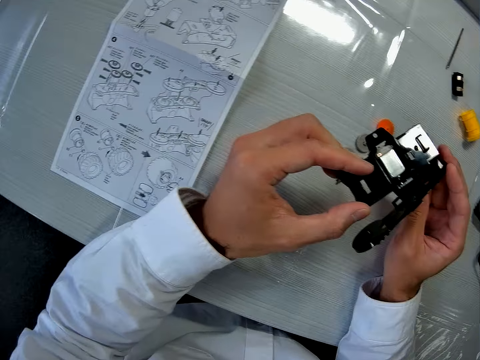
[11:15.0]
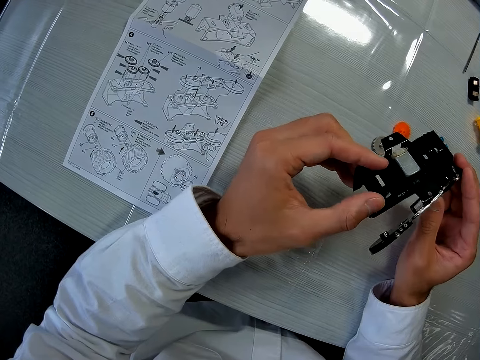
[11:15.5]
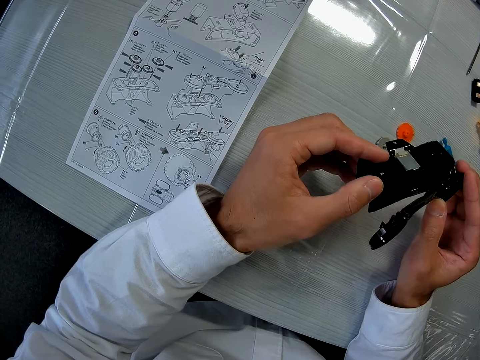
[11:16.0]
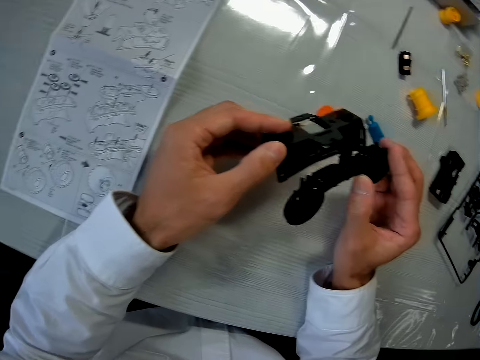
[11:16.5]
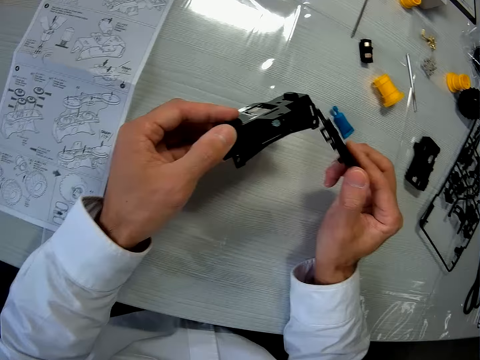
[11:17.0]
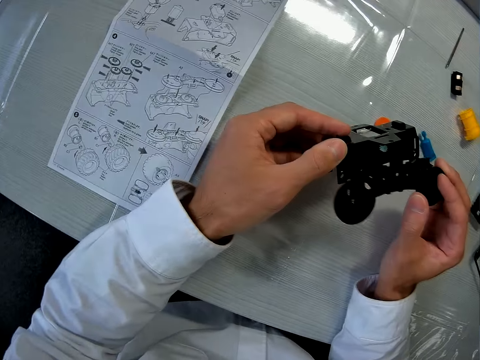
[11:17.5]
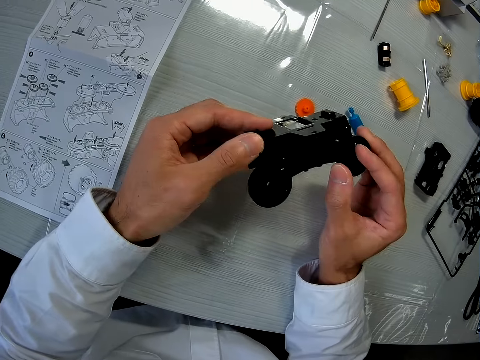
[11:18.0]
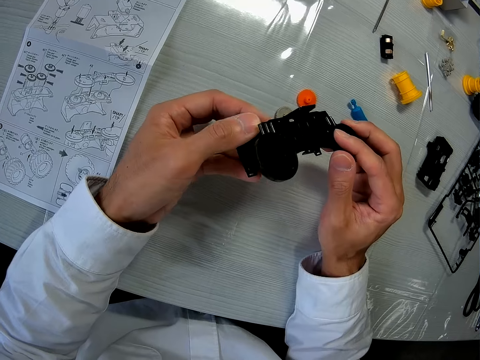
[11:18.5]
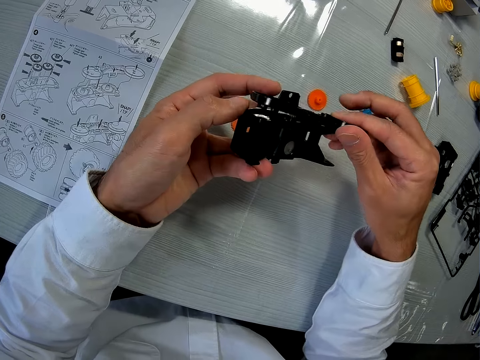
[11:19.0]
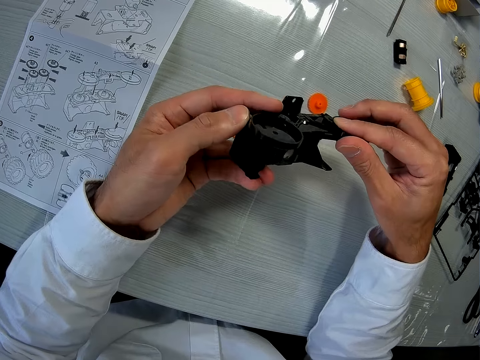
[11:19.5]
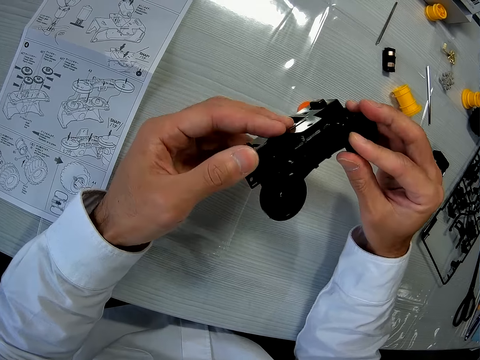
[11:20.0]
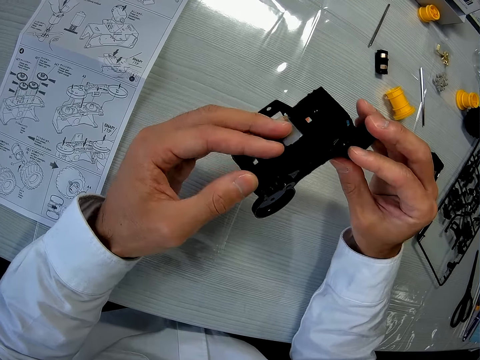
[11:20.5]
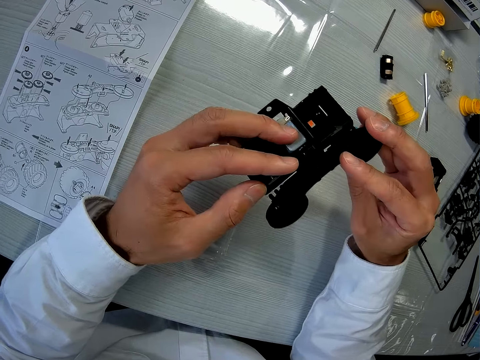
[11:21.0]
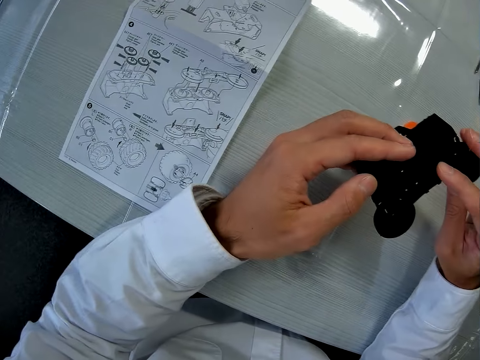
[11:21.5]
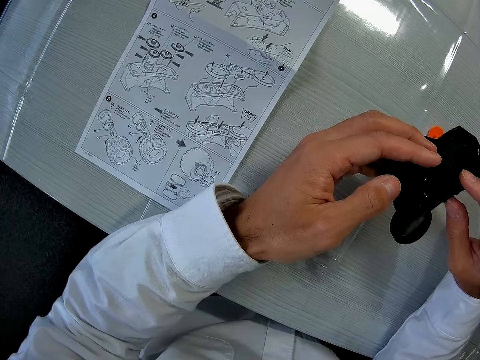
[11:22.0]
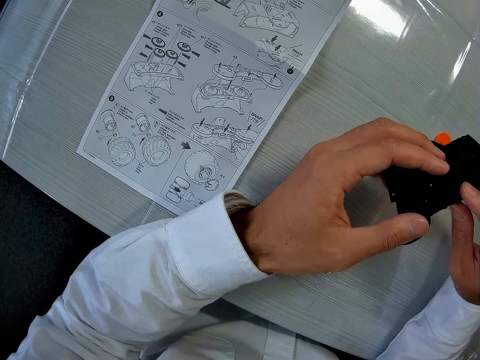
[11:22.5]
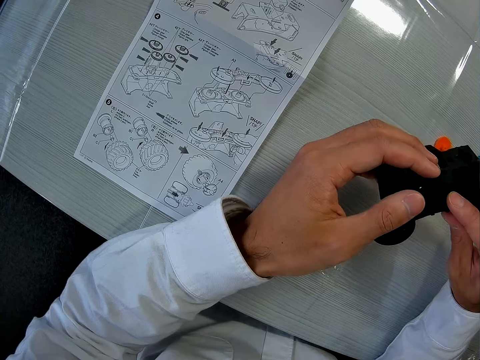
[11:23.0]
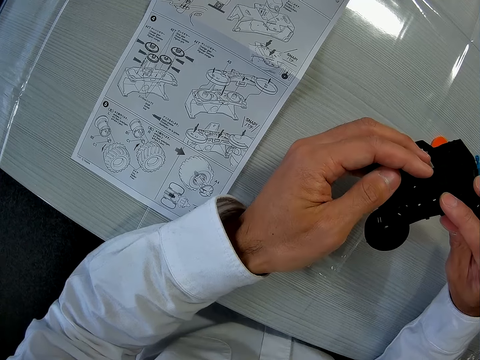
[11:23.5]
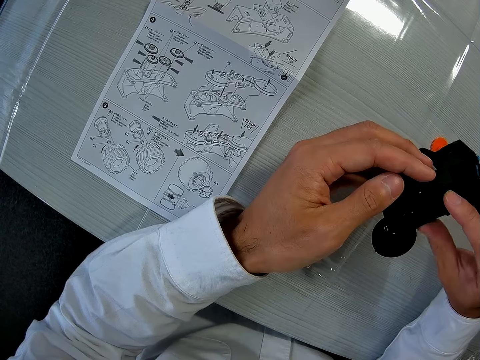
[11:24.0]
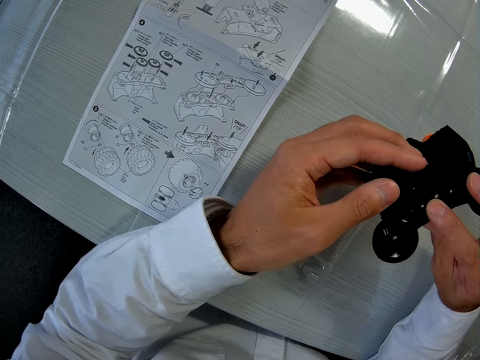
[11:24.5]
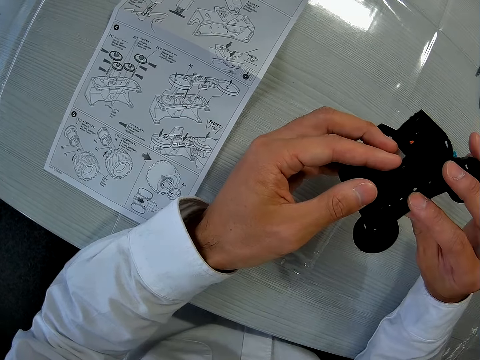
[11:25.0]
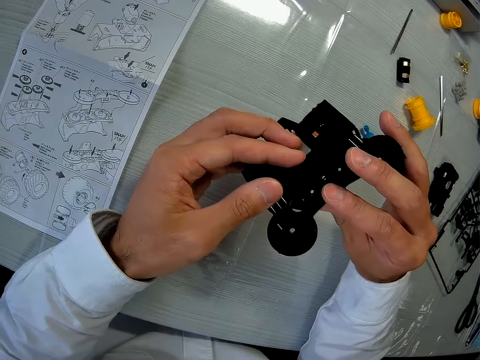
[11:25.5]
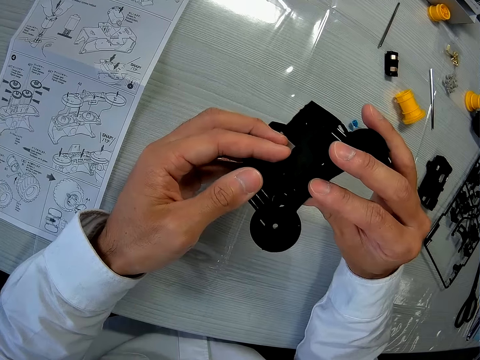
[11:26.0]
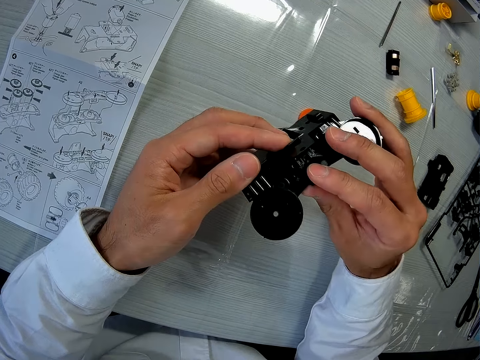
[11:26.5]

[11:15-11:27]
The camera wearer looks at the paper on the table. He puts the parts of the toy car on his hands together. He looks at the plastic models in his hands. He looks at the paper on the table.

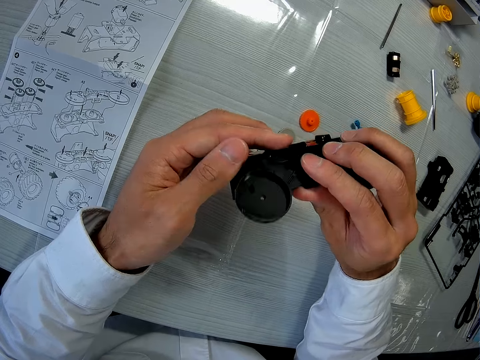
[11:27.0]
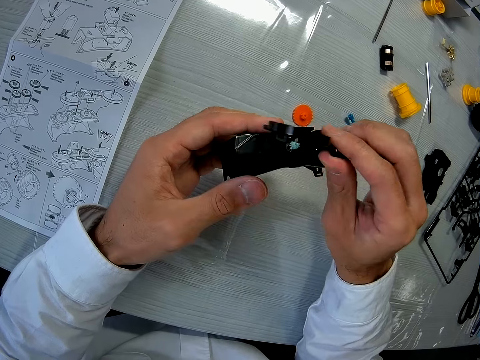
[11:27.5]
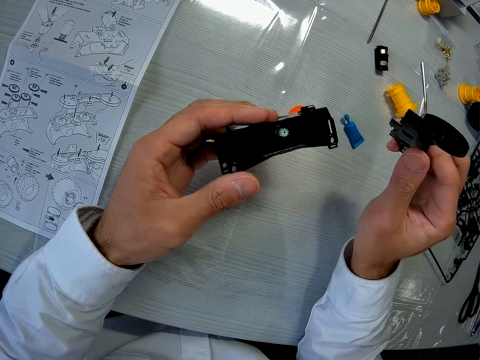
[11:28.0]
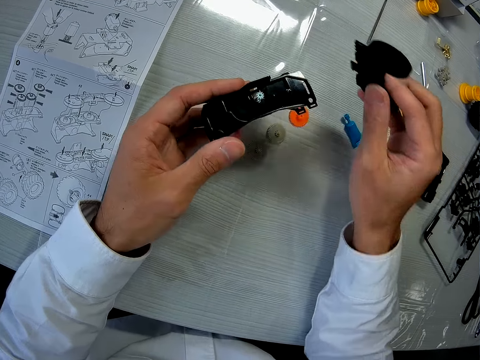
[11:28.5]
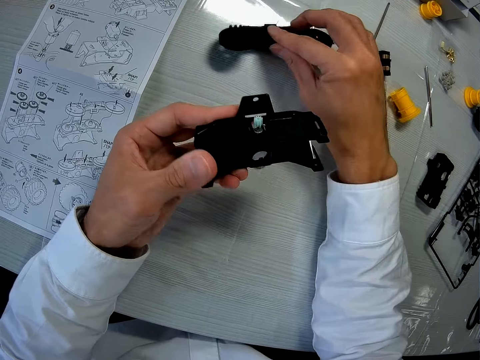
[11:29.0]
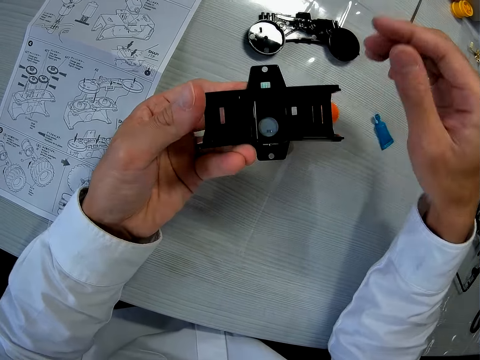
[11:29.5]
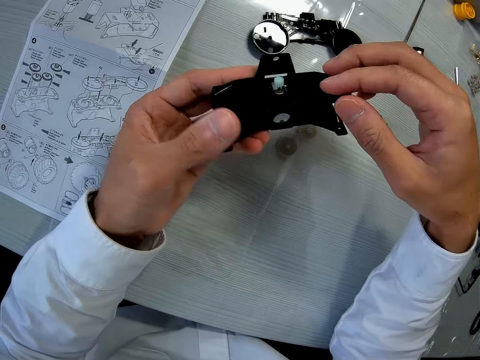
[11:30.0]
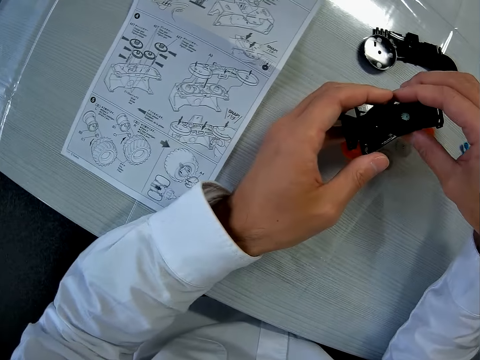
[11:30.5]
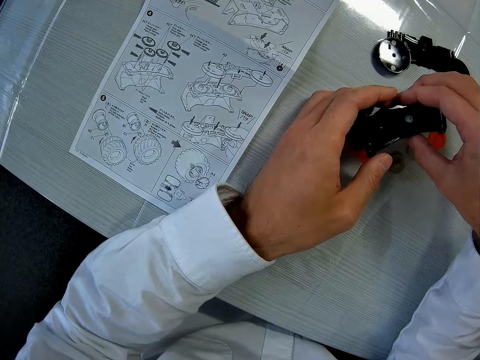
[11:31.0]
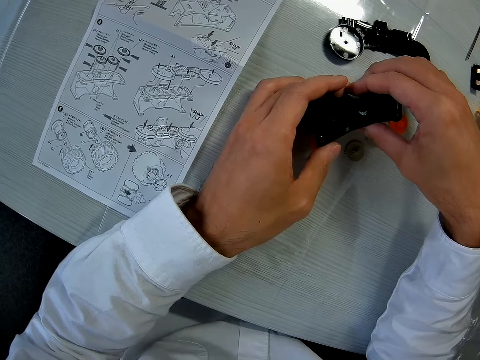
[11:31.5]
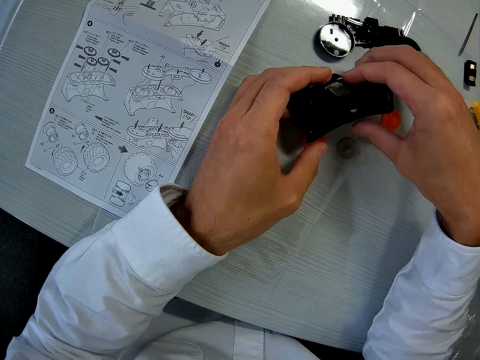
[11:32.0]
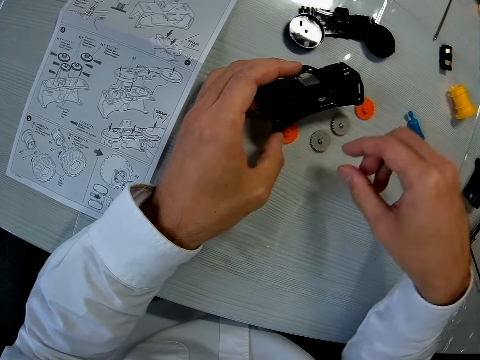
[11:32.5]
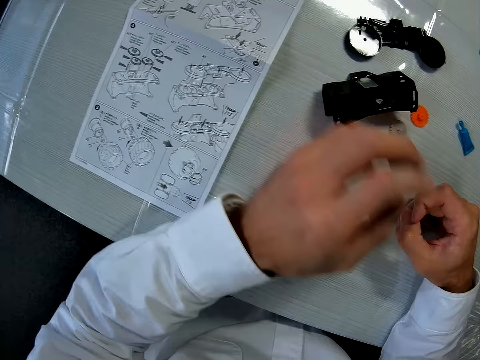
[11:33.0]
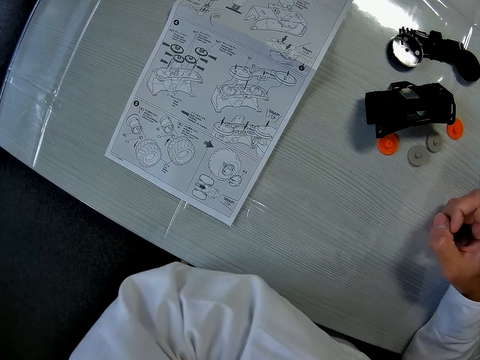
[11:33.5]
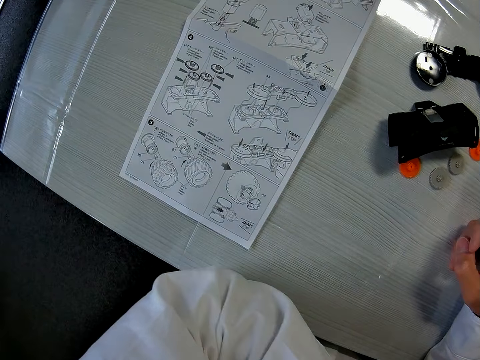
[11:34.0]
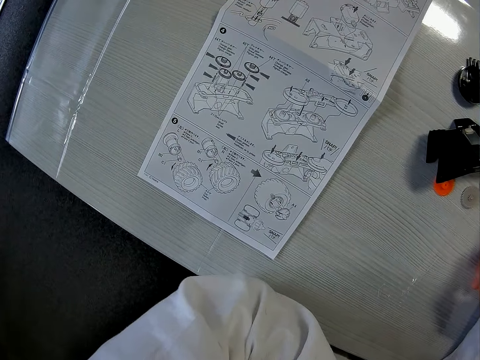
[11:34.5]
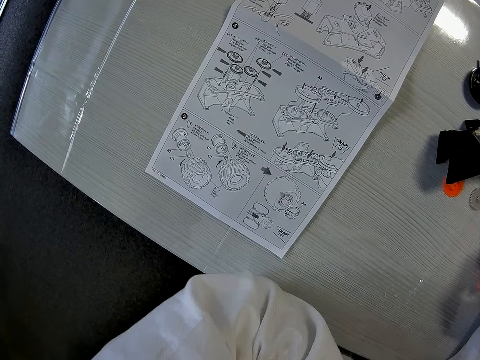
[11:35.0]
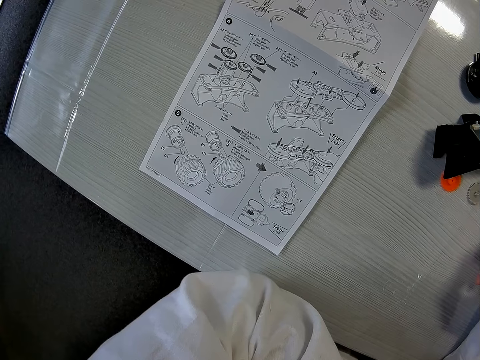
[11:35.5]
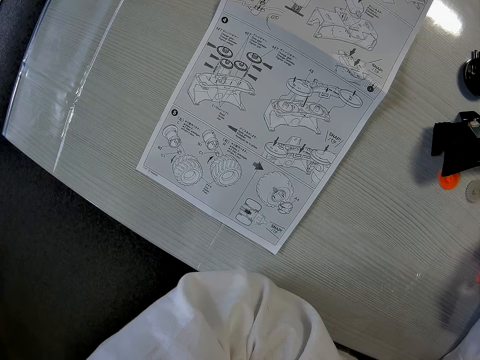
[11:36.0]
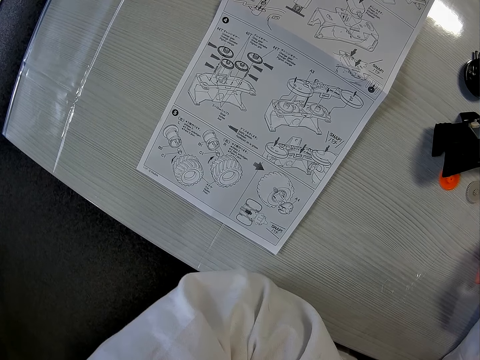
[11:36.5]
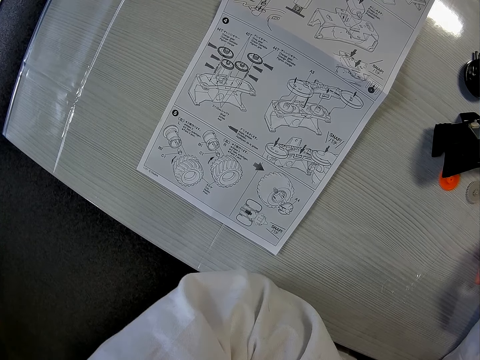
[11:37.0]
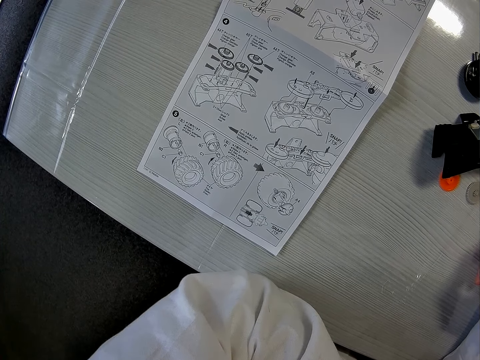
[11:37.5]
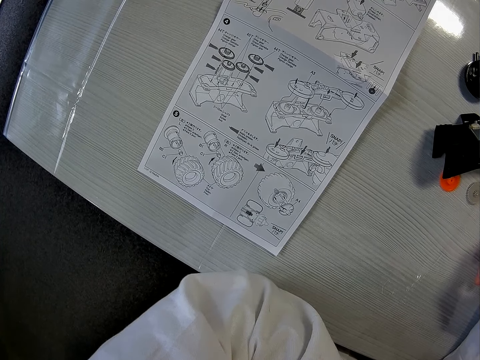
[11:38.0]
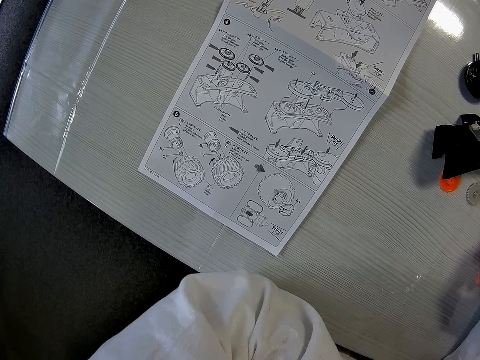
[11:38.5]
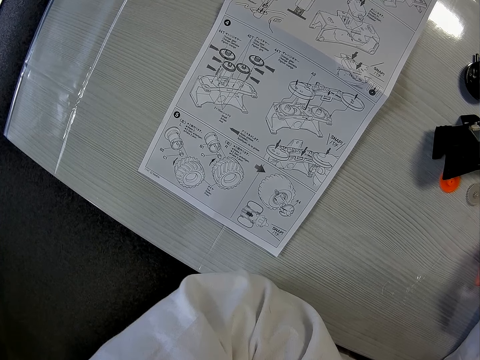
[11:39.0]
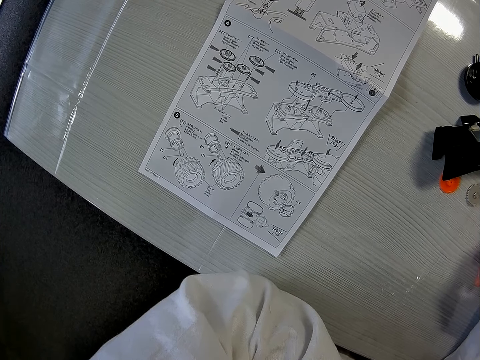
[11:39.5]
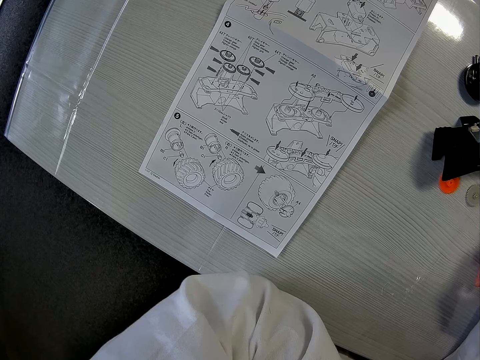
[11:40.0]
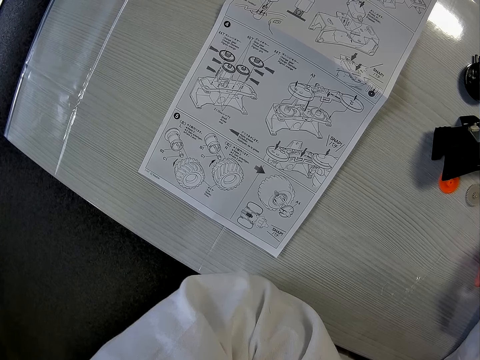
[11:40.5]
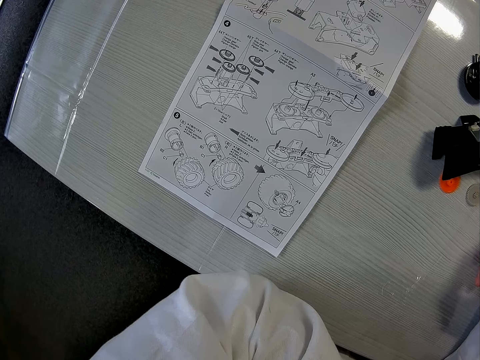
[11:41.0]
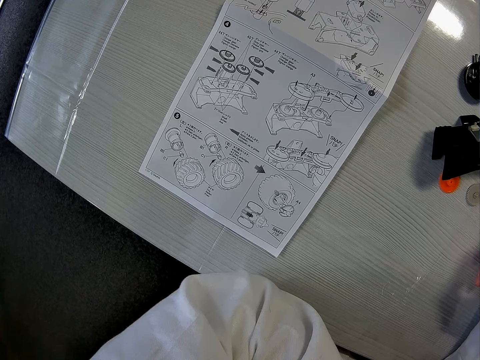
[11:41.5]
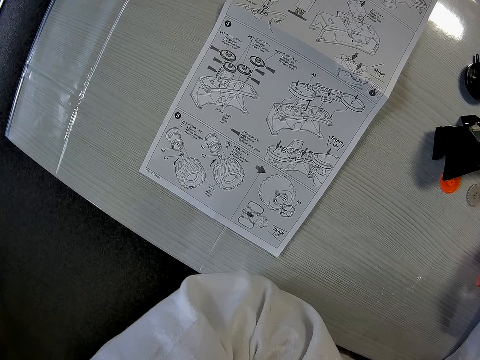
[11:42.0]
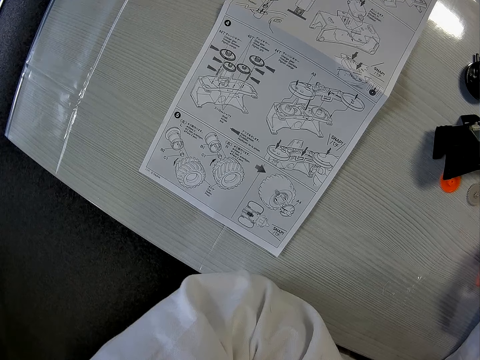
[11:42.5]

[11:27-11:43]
The camera wearer fixes the two plastic models in his hands together. He separates the parts of the toy car. He drops the part of the toy car on his right hand on the table. He holds the other plastic model in his hands. He drops the part of the toy car on the table. He looks at the paper on the table. He looks at the paper on the table.
